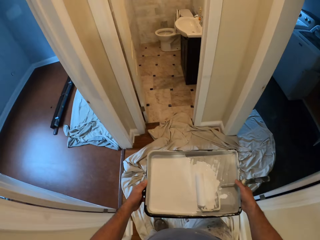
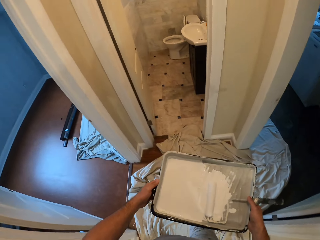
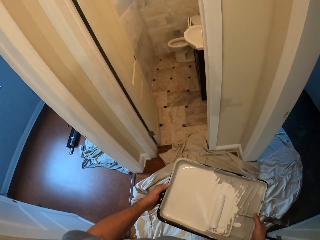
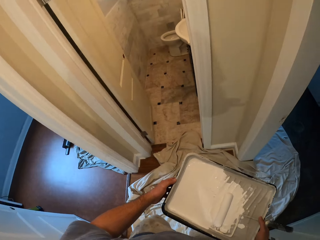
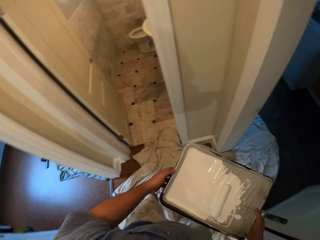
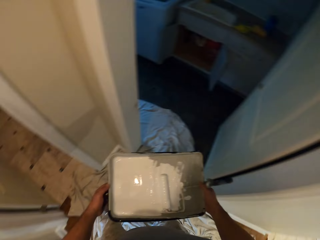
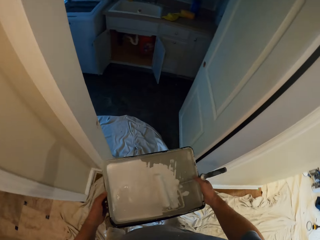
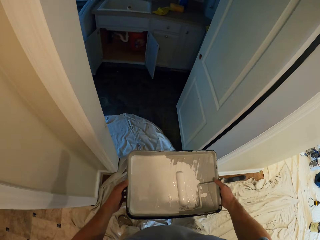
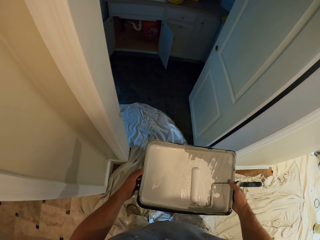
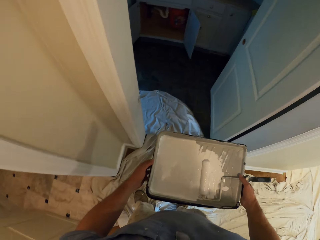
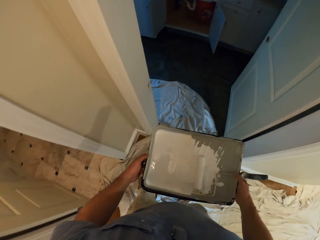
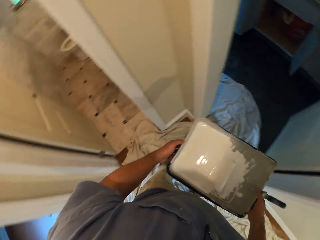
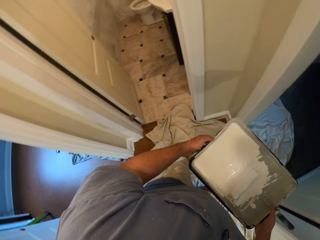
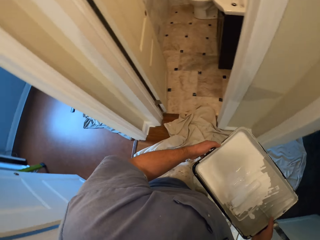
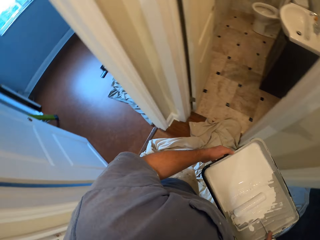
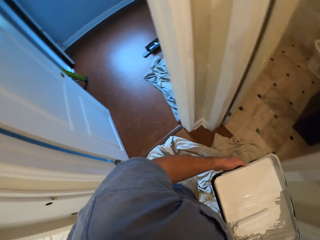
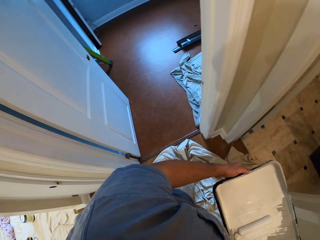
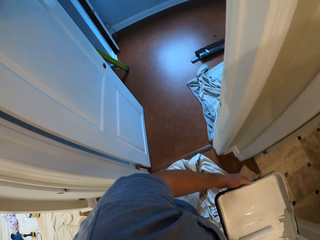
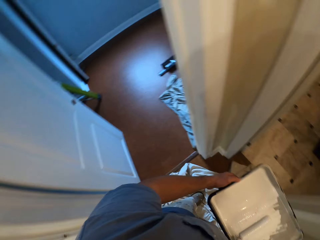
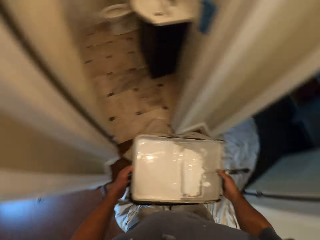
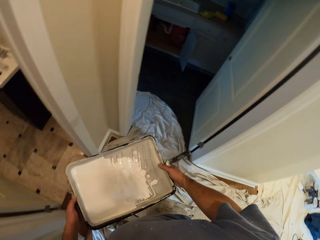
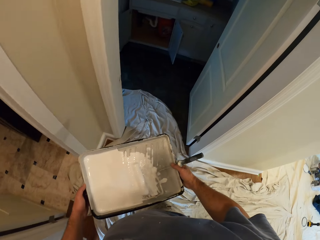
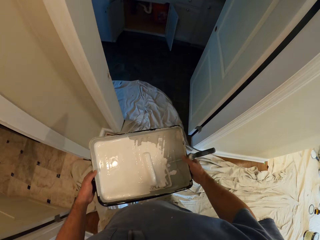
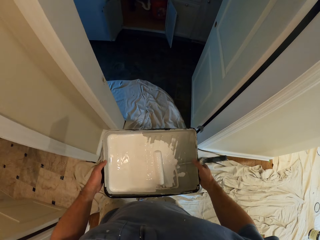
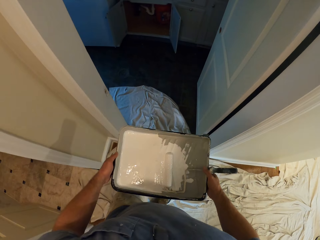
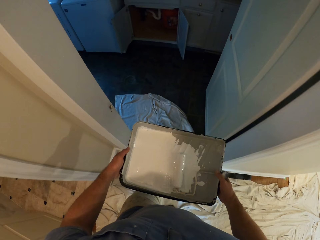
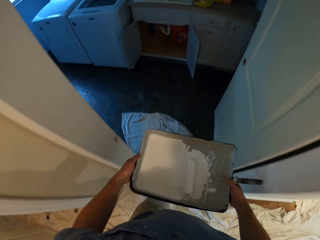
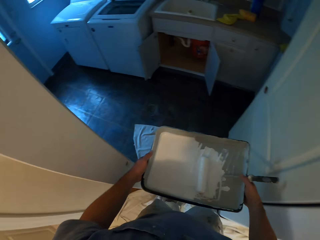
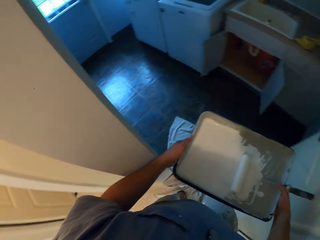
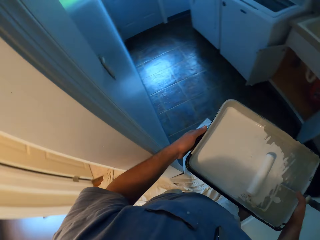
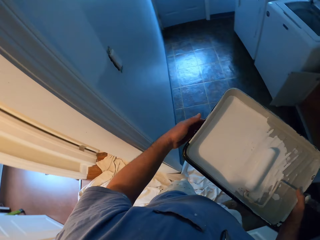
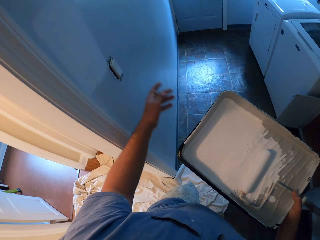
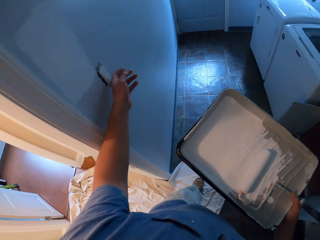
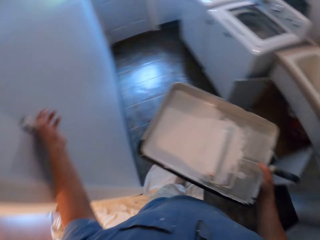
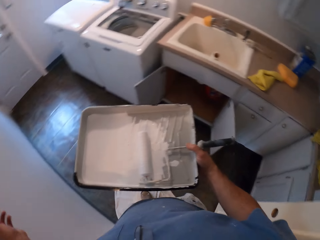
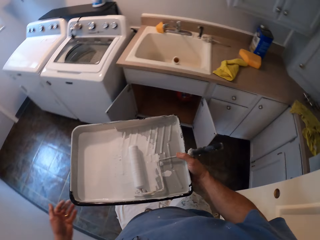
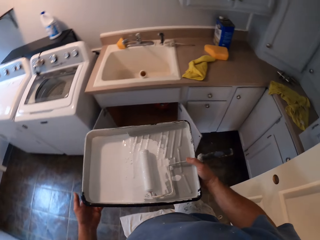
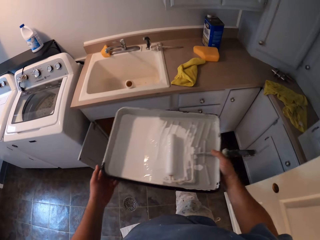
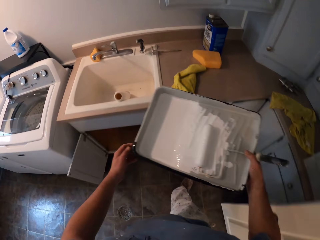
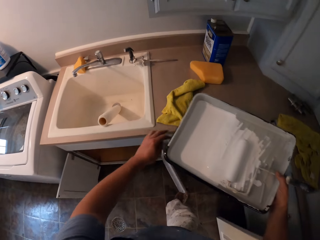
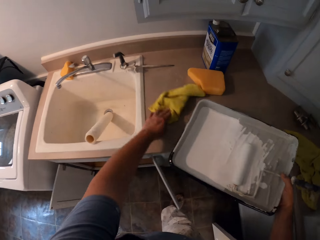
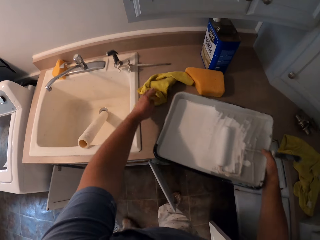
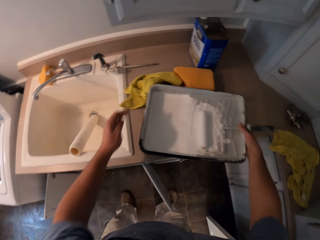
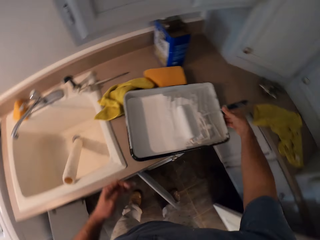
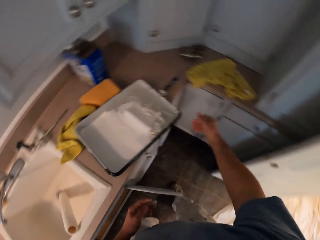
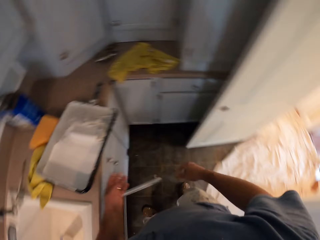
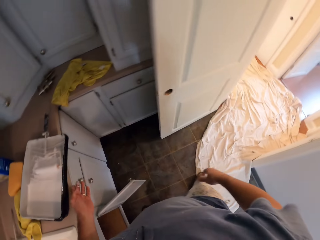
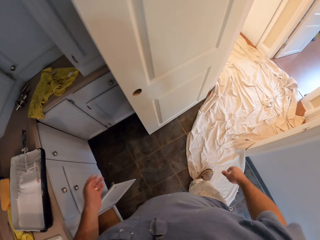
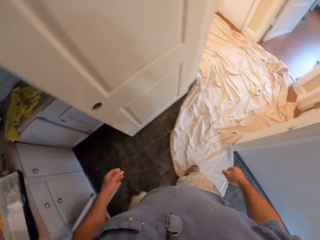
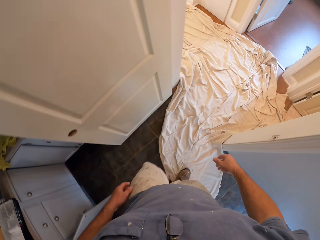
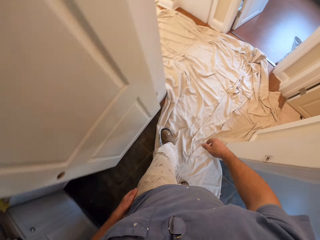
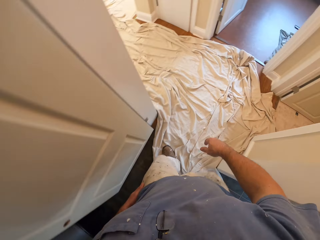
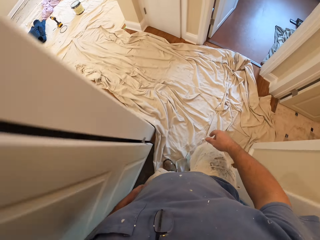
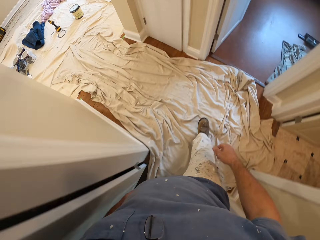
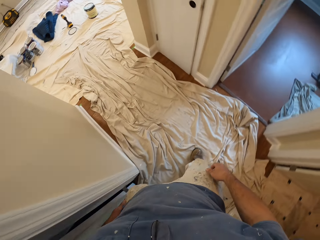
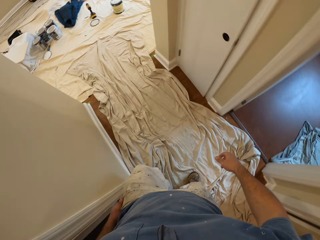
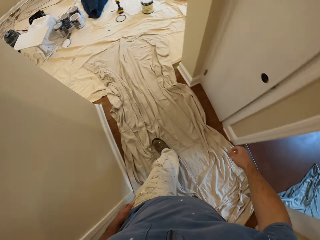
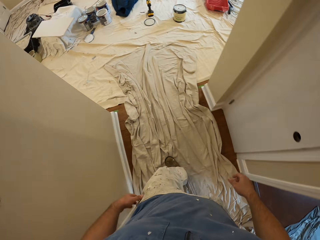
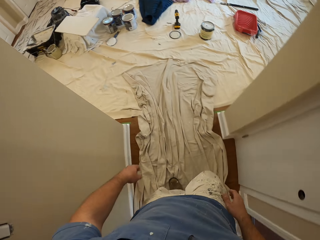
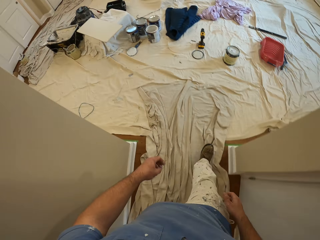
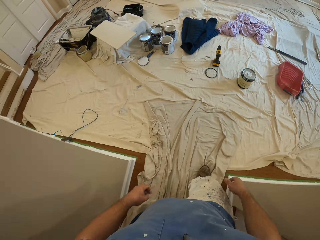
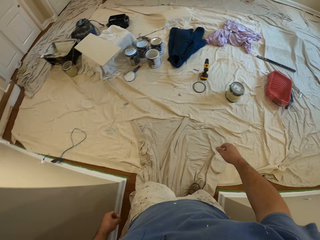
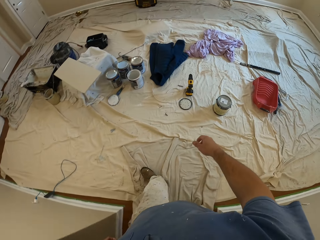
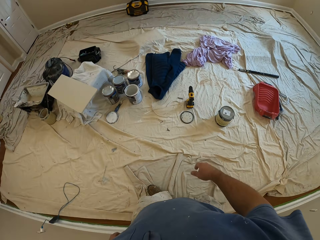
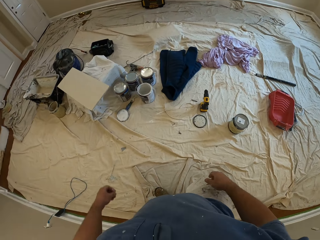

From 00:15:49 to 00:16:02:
The camera wearer stares around. He enters the room. He turns on the light with his left hand. He adjusts a cloth on the kitchen cabinet with his left hand. He drops the paint container on the kitchen cabinet with his right hand. He walks back to the former room.

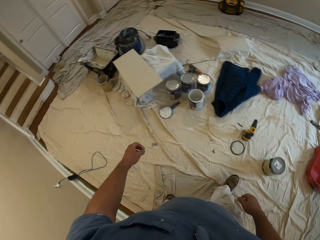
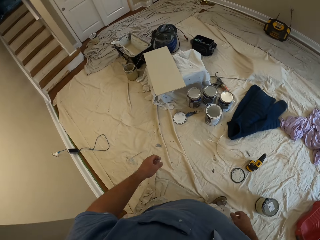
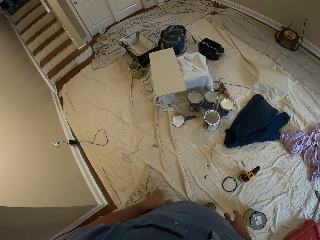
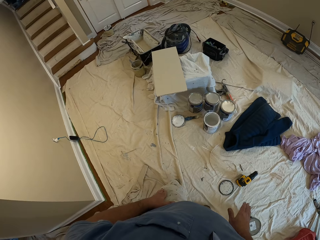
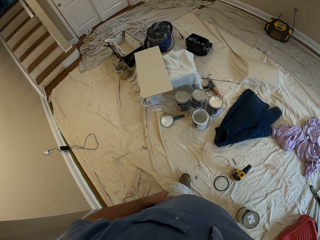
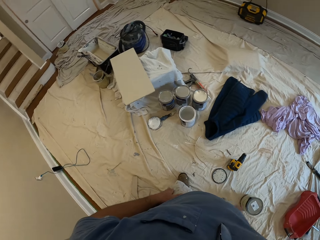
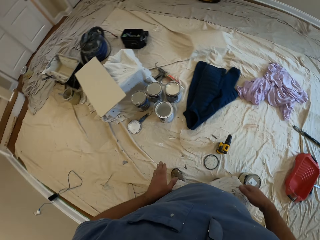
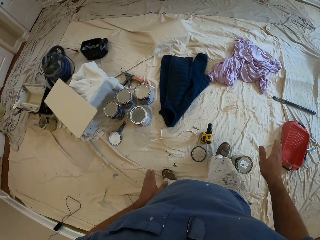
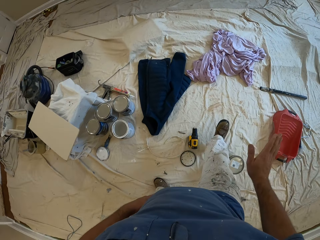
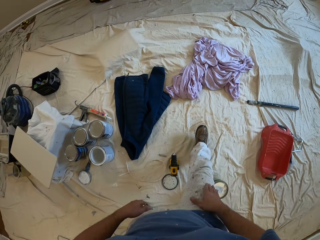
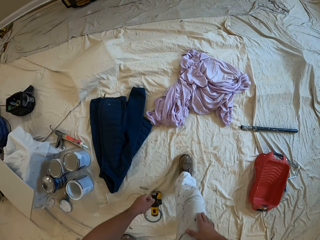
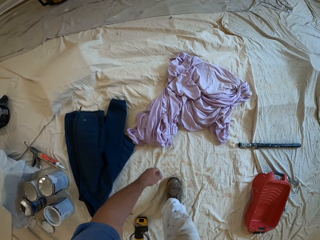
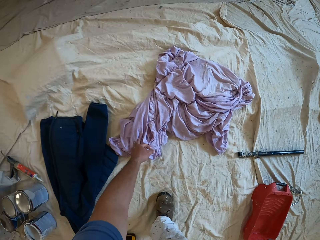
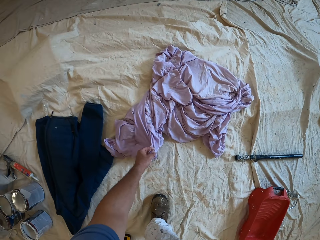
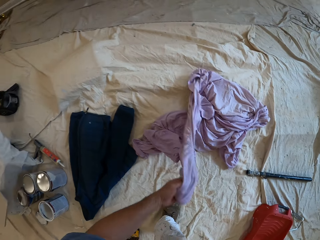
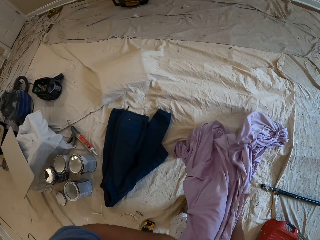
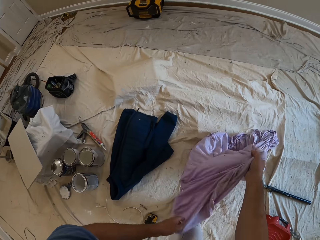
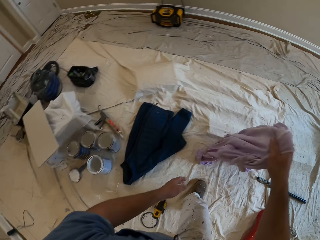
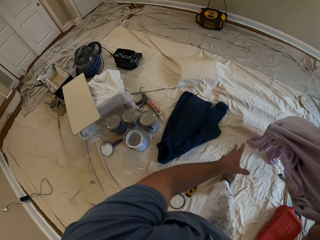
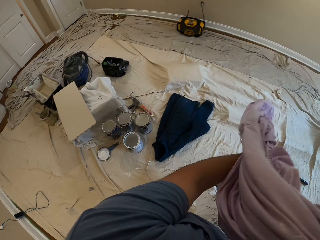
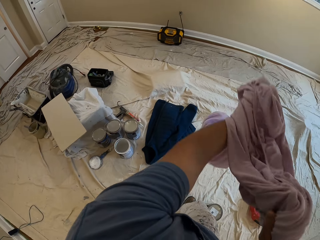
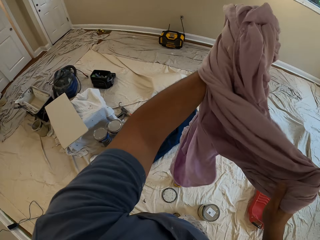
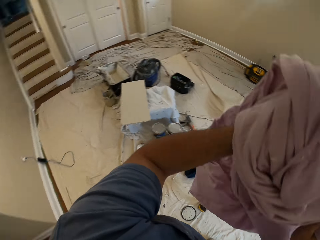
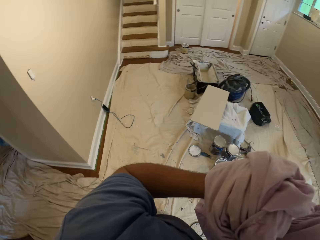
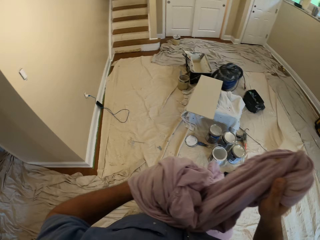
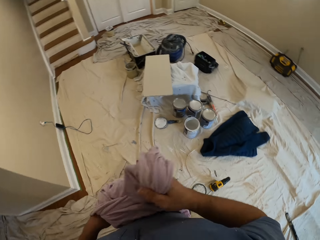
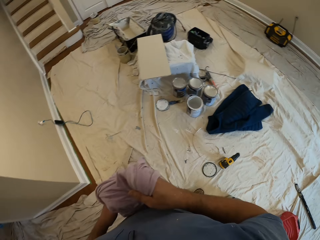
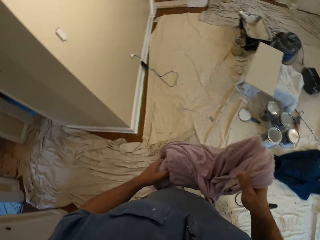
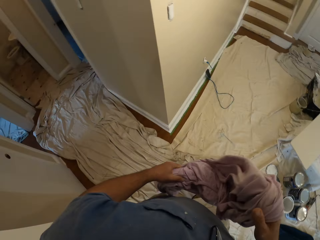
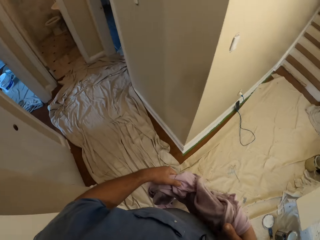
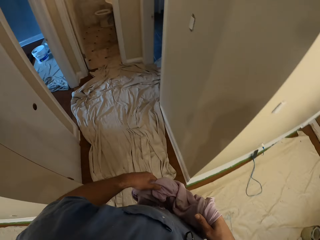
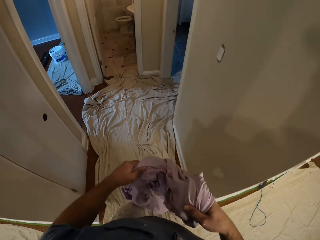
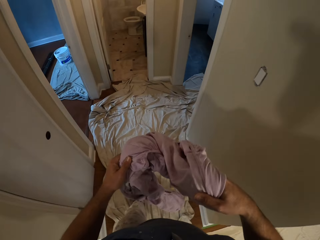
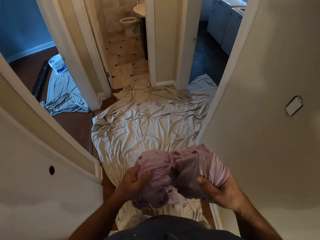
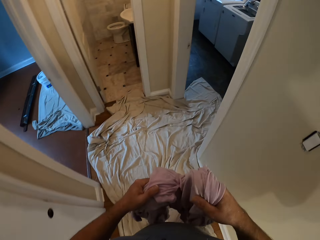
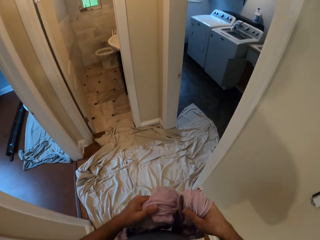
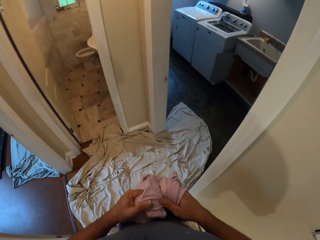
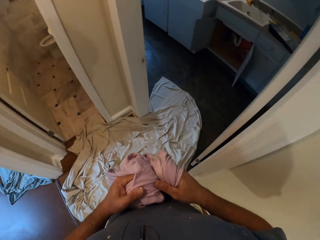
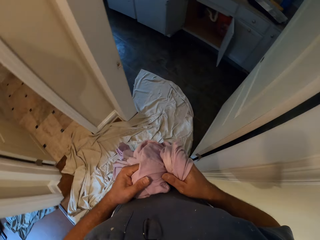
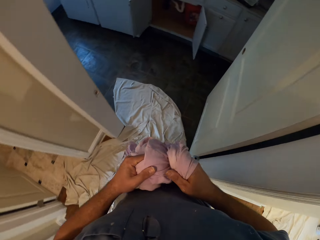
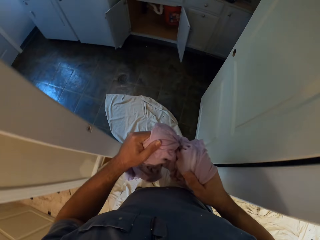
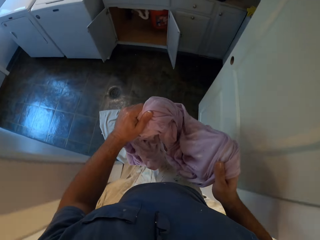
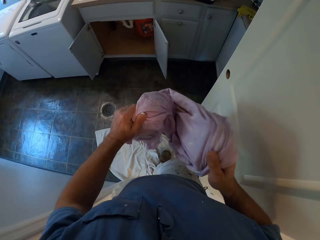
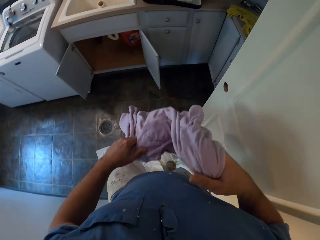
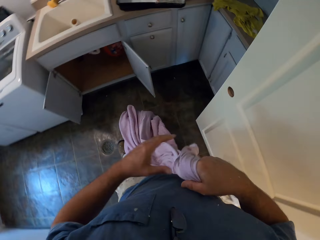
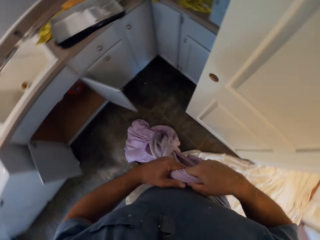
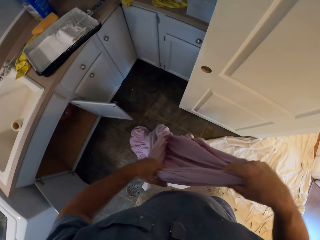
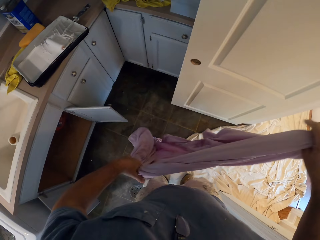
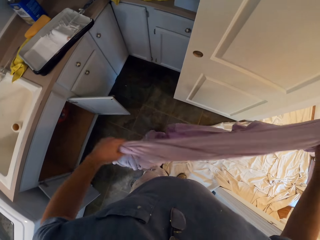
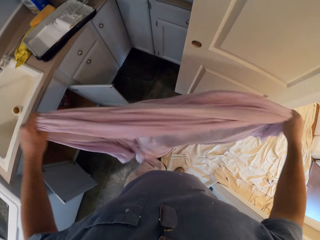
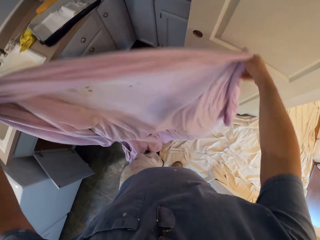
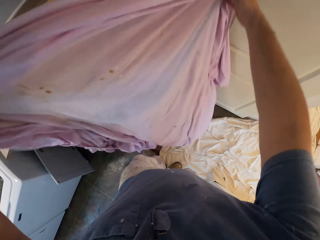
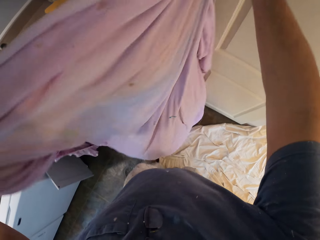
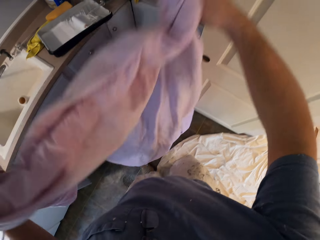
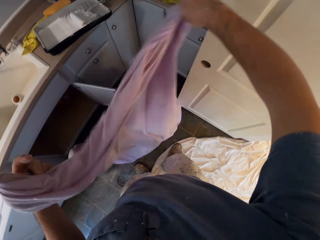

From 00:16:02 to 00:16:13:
The camera wearer picks up a purple cloth from the floor with both hands. He folds the cloth. He walks into the kitchen. He unfolds the cloth. He spreads the cloth on the floor. He straightens the cloth.
